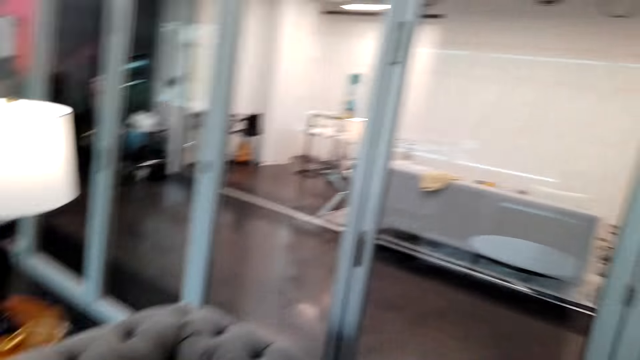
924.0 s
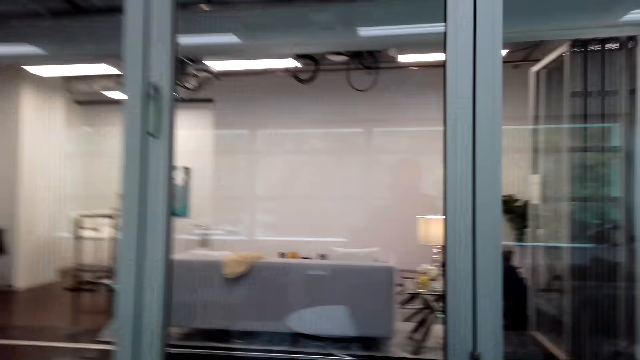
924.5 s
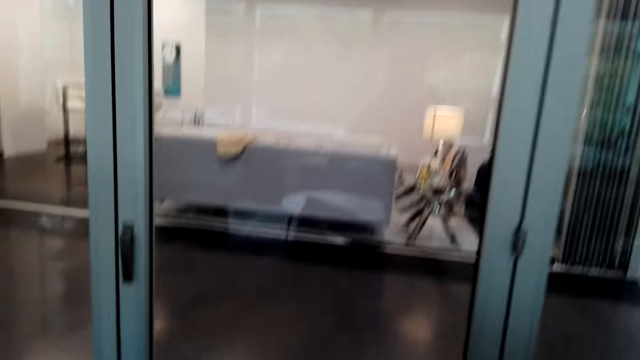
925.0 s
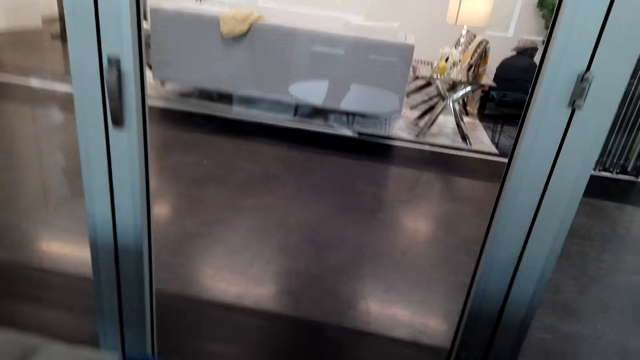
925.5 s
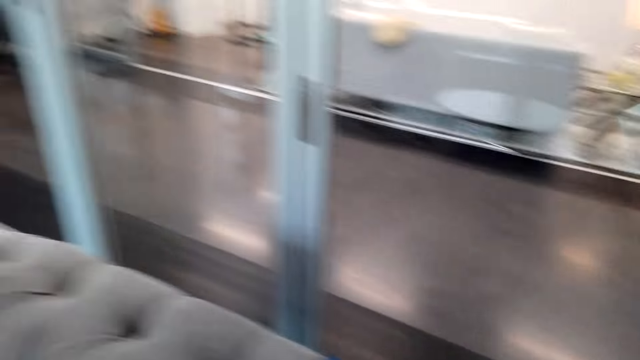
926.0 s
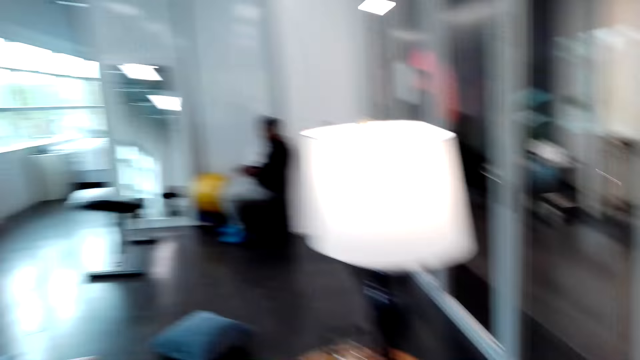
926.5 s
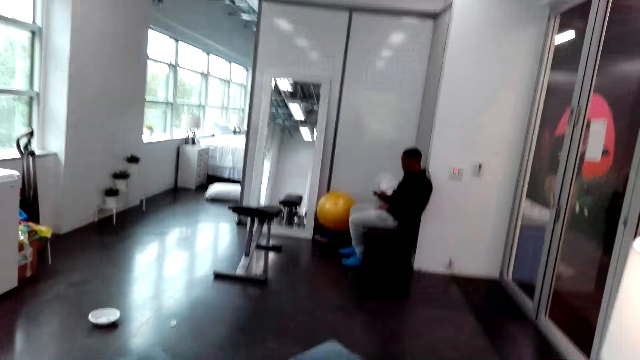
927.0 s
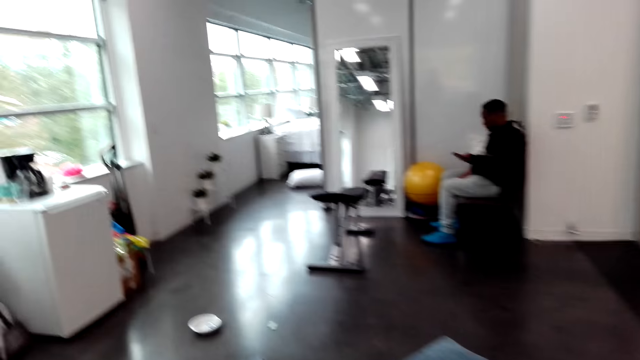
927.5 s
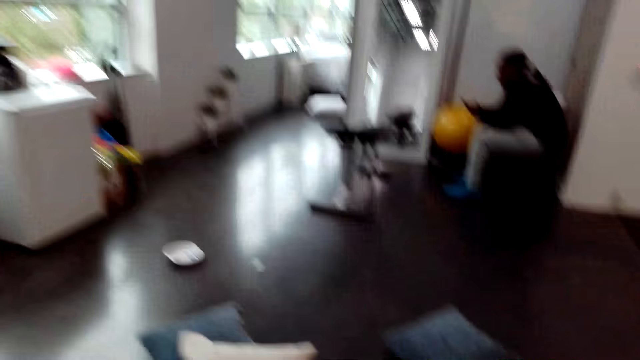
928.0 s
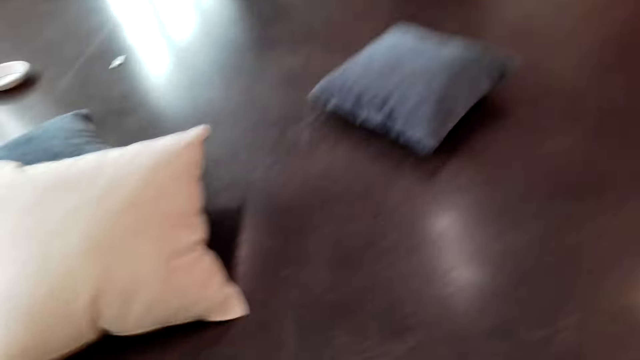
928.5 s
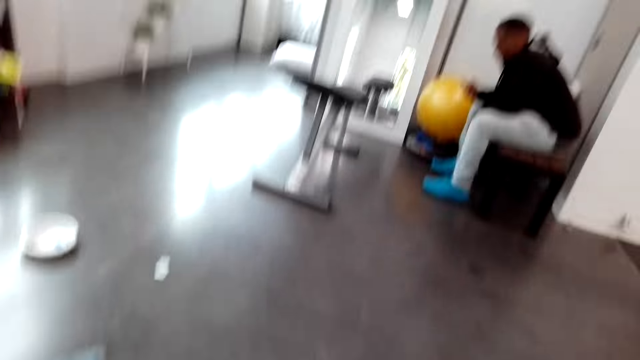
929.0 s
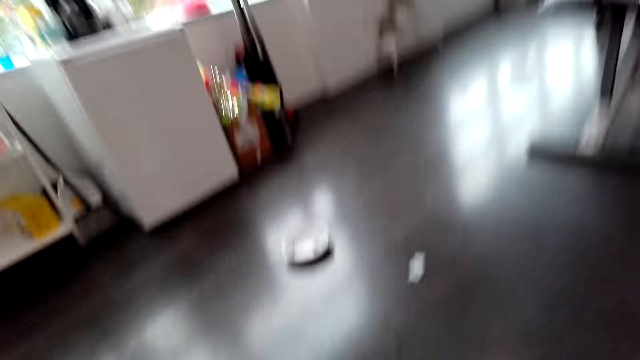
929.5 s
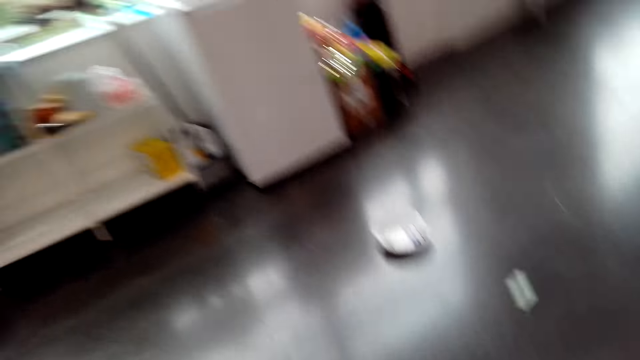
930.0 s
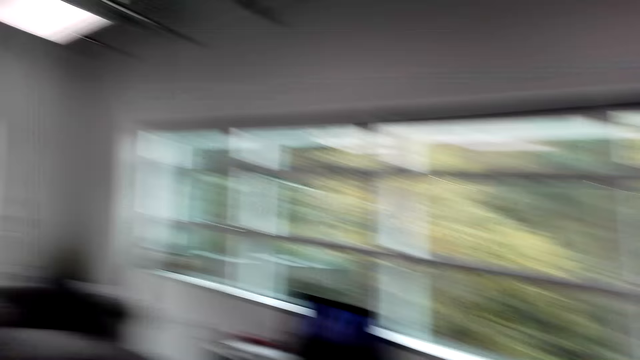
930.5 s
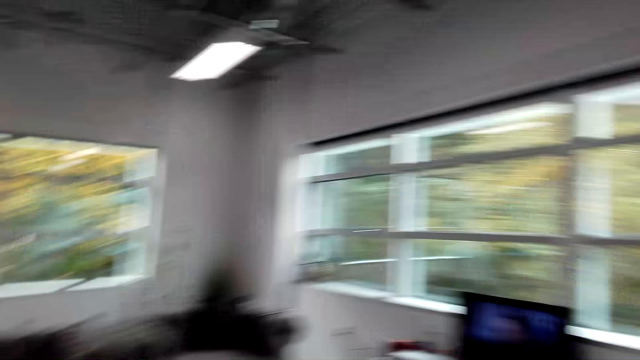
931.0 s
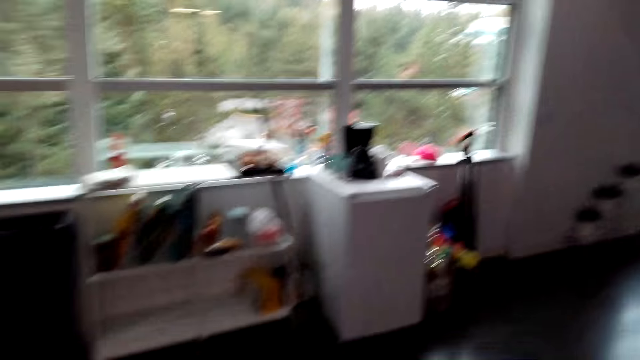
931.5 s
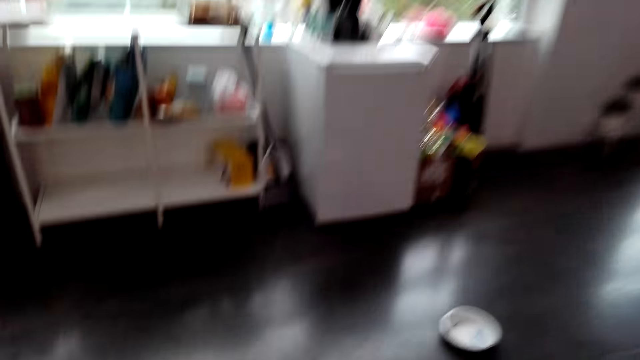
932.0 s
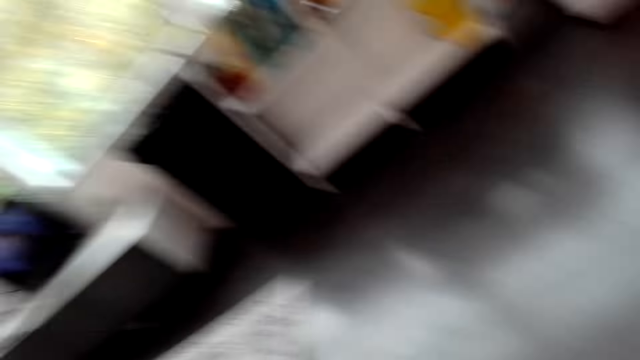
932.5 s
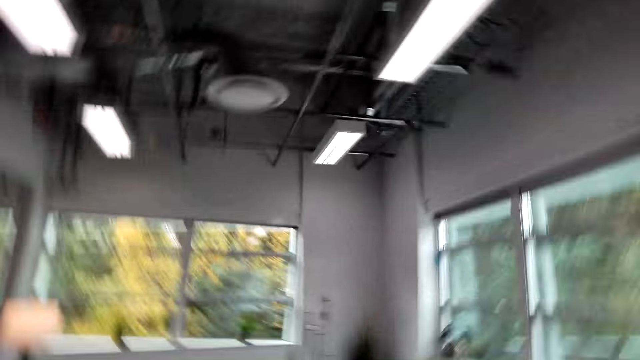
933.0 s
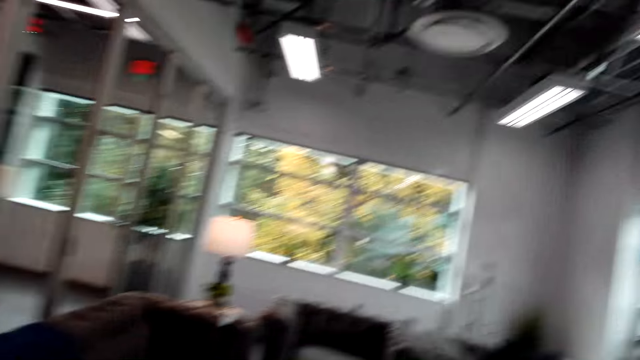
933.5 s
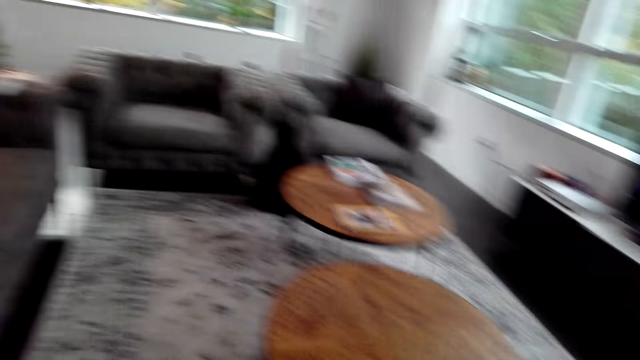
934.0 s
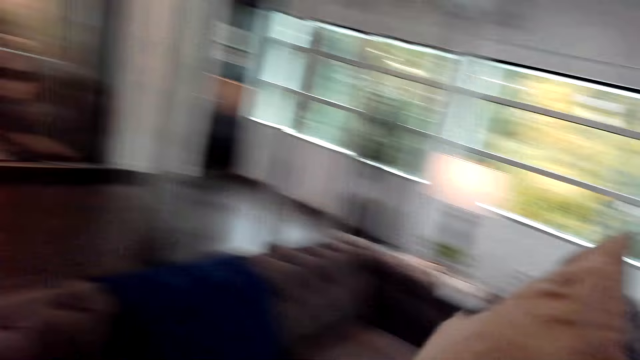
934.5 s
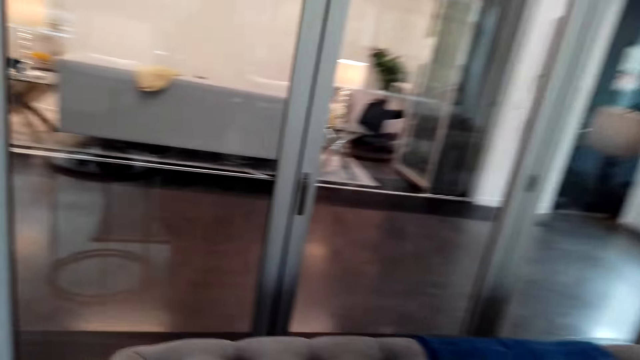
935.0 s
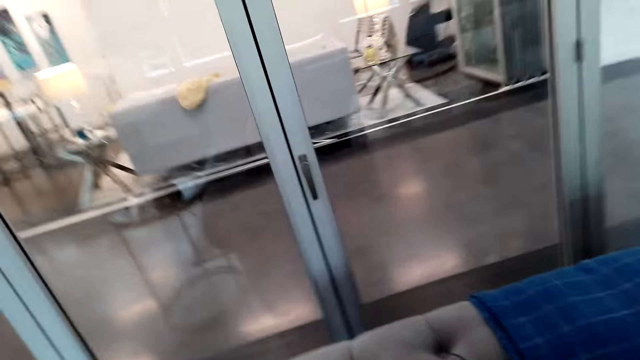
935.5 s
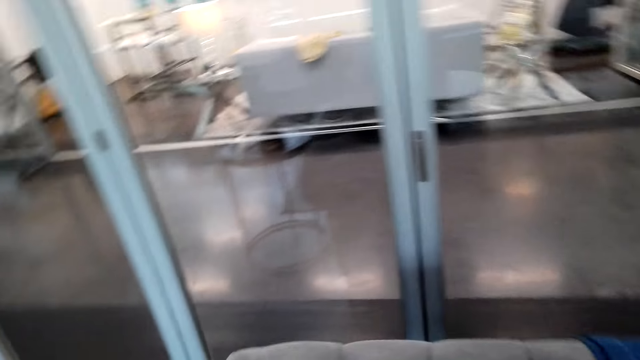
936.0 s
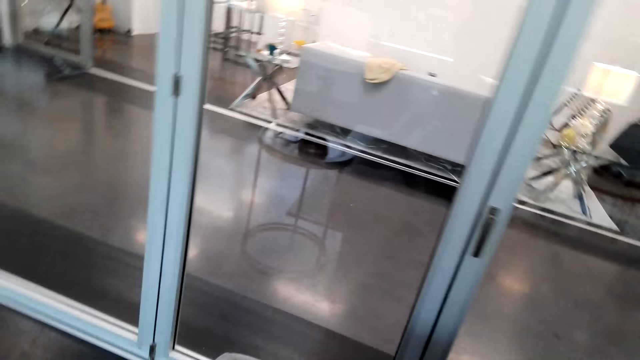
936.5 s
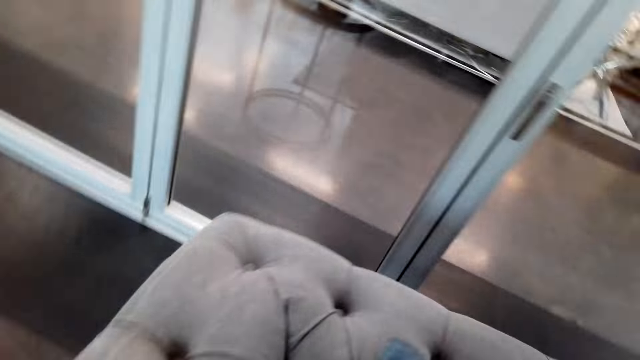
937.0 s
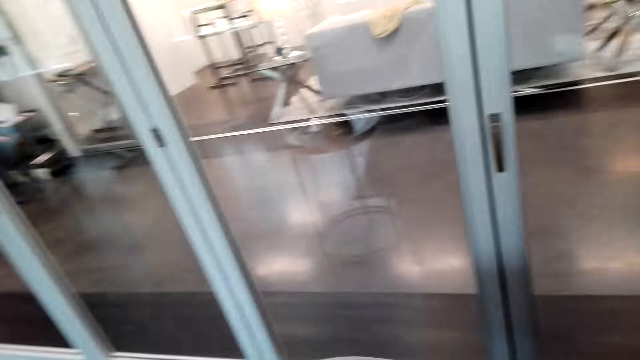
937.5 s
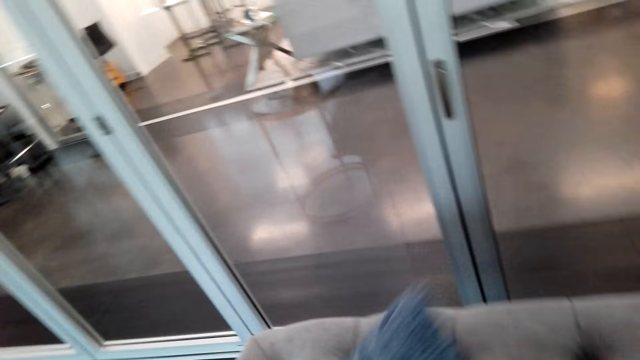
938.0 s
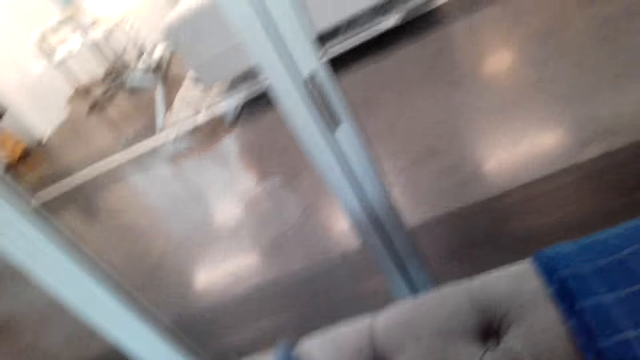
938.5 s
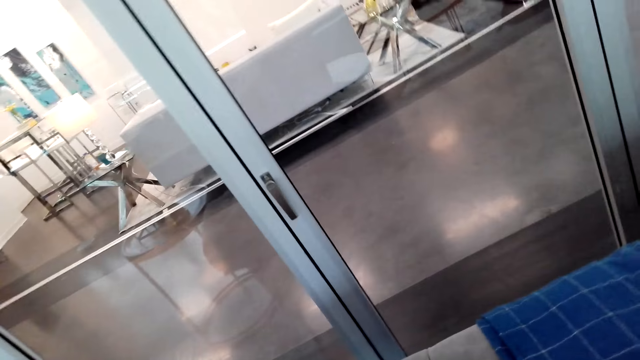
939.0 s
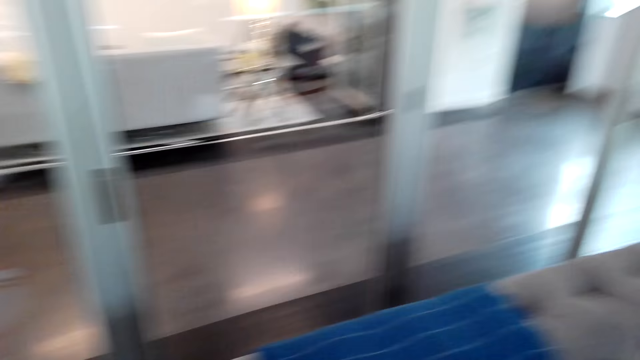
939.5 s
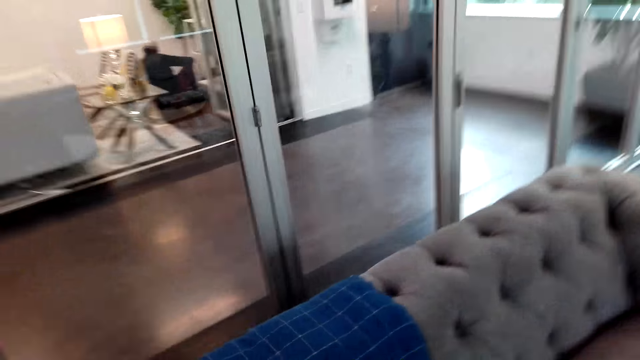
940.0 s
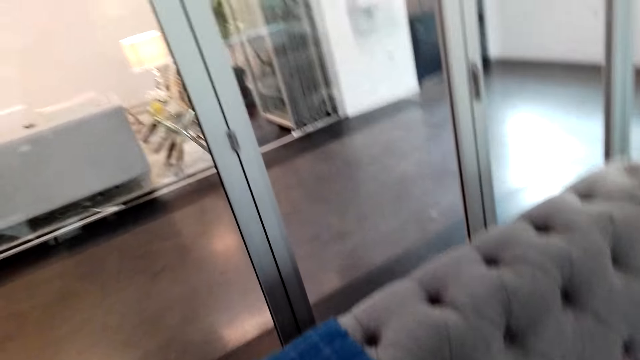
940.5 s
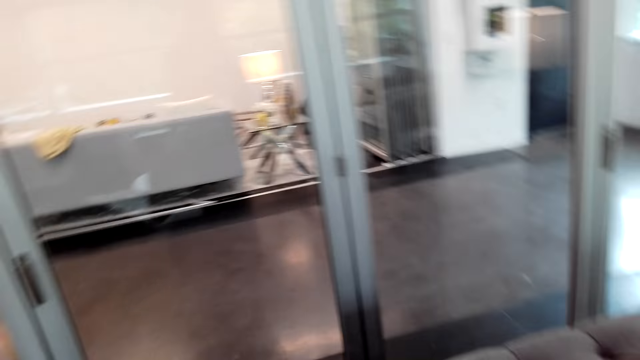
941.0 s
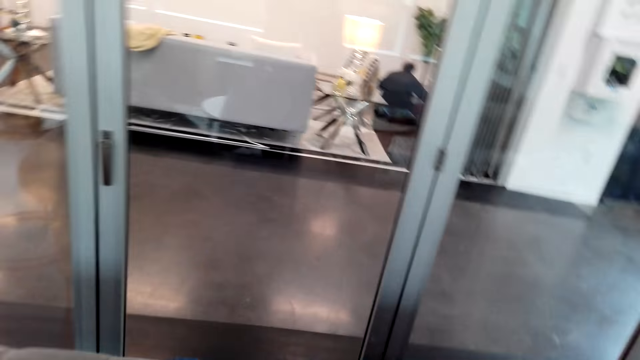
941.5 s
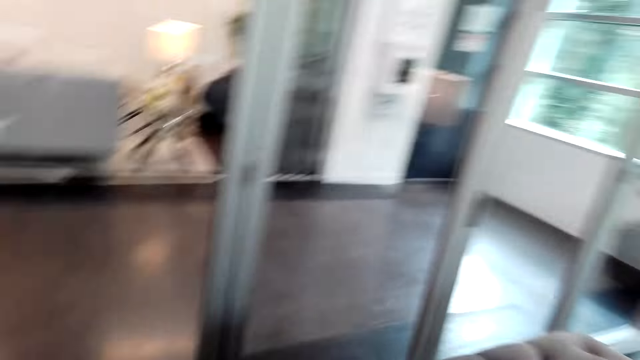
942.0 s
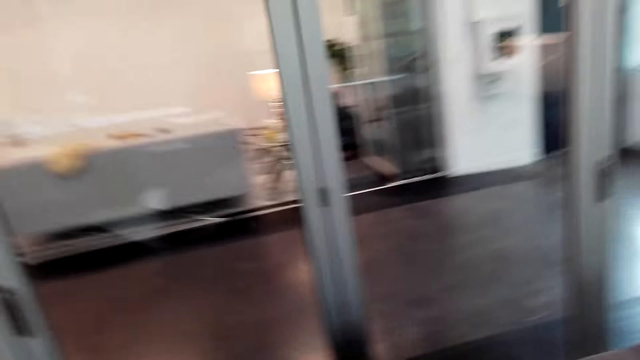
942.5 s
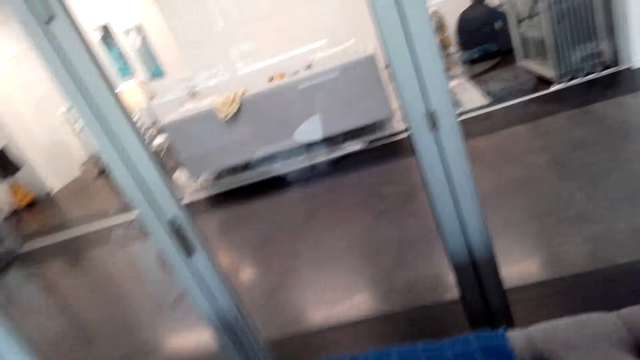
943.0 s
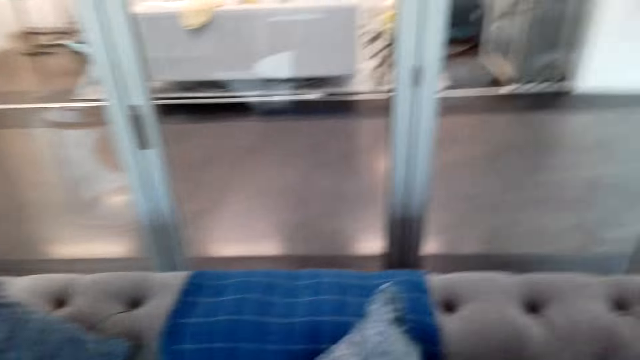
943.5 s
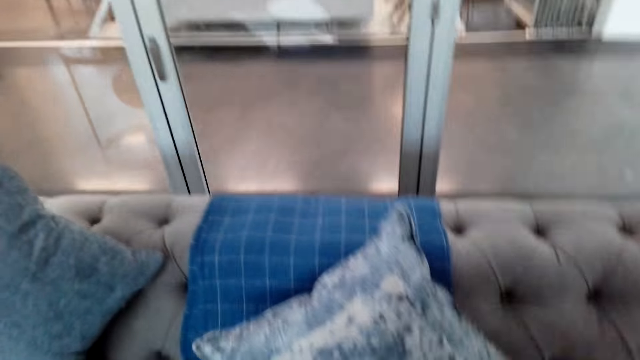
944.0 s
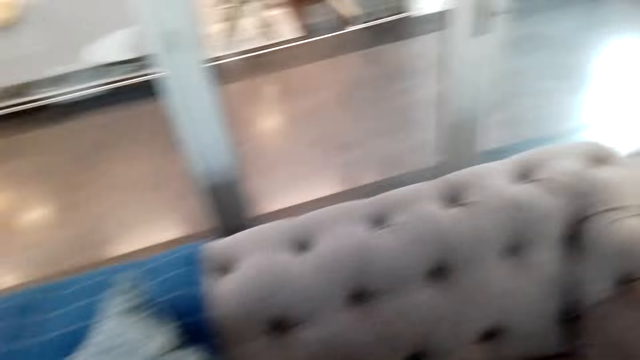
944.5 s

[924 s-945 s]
The camera wearer turns around. They walk around. They turn around. They bend down. They turn around. They walk around. They turn around. They place a pillow on a couch. They turn around.
